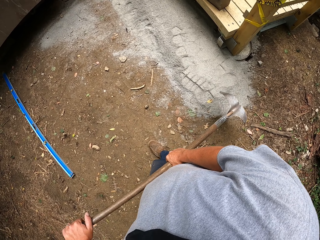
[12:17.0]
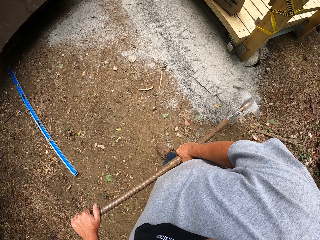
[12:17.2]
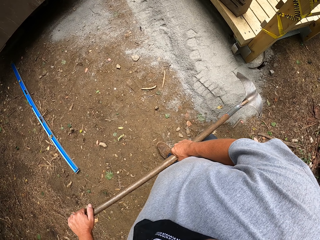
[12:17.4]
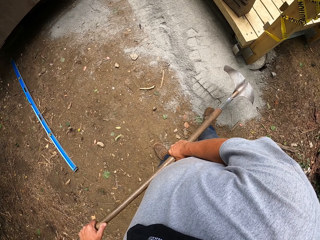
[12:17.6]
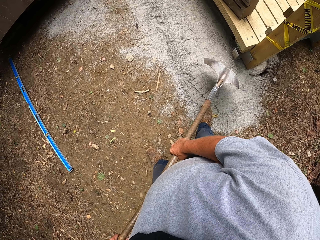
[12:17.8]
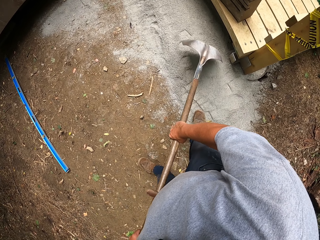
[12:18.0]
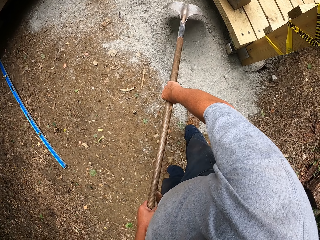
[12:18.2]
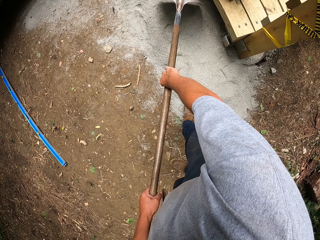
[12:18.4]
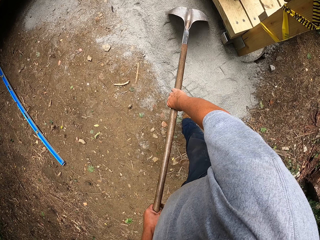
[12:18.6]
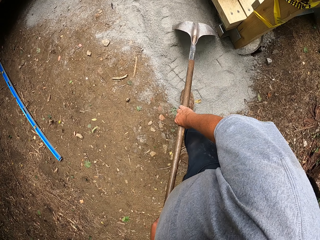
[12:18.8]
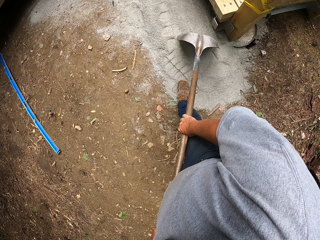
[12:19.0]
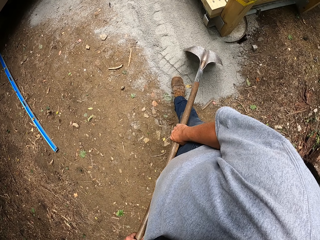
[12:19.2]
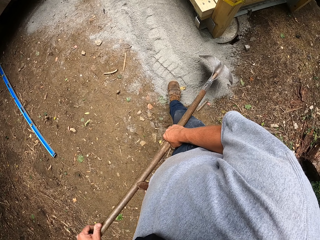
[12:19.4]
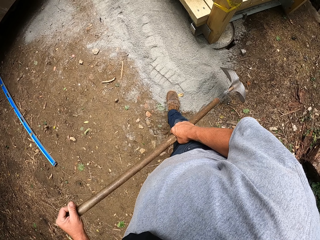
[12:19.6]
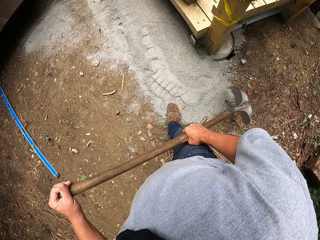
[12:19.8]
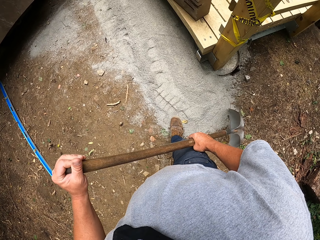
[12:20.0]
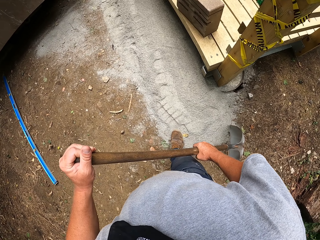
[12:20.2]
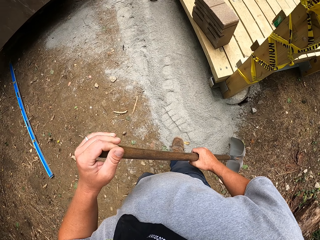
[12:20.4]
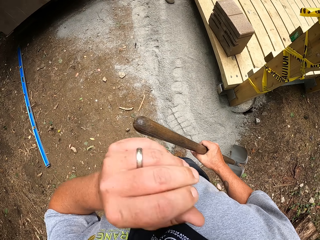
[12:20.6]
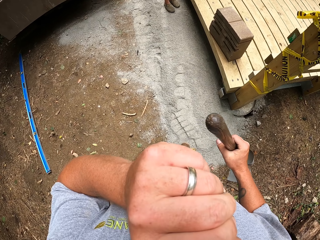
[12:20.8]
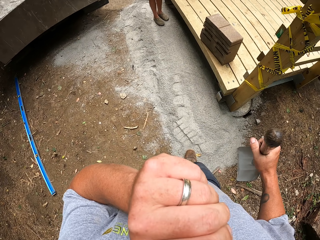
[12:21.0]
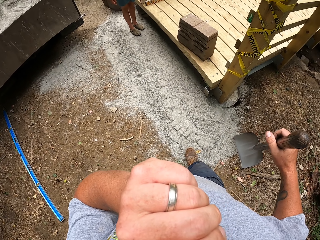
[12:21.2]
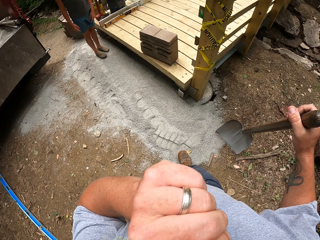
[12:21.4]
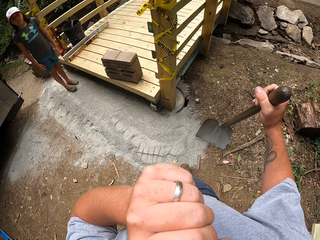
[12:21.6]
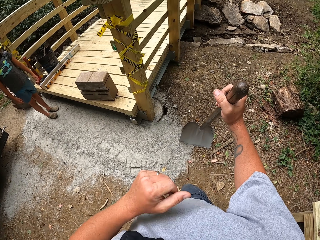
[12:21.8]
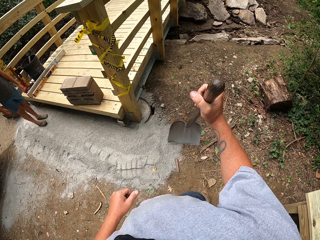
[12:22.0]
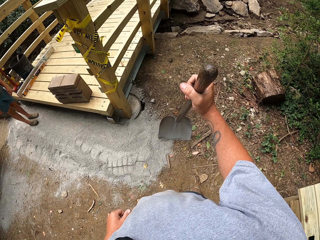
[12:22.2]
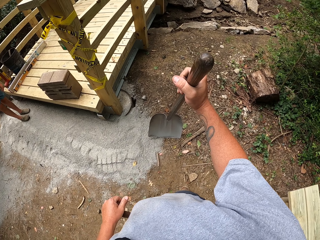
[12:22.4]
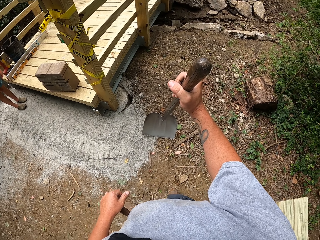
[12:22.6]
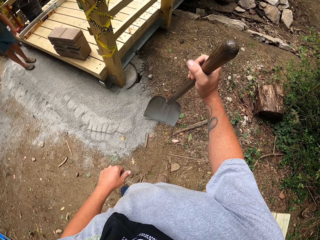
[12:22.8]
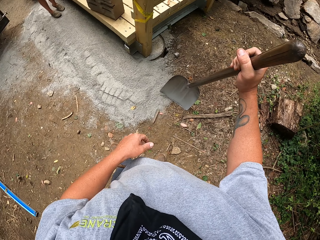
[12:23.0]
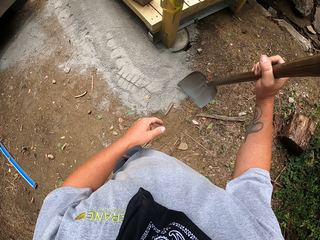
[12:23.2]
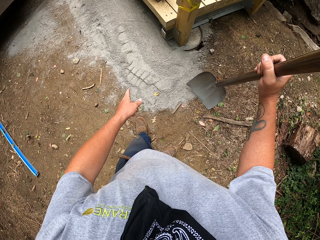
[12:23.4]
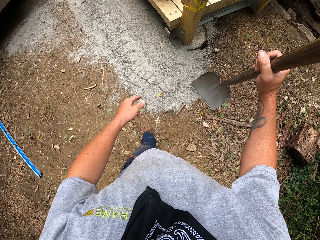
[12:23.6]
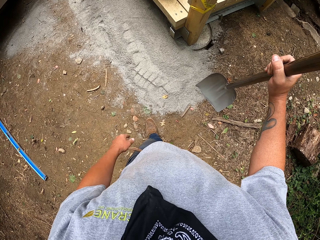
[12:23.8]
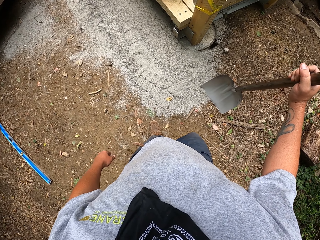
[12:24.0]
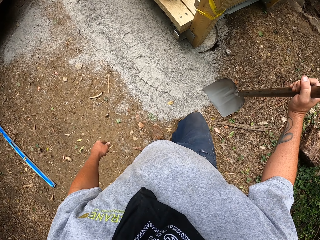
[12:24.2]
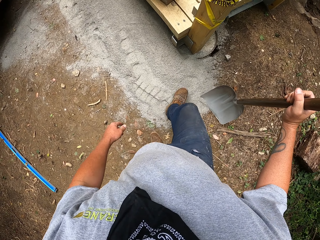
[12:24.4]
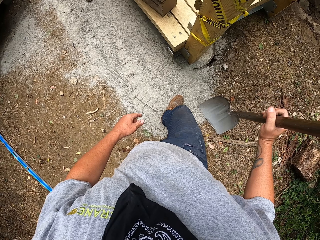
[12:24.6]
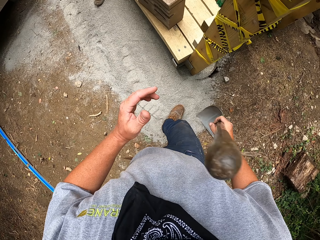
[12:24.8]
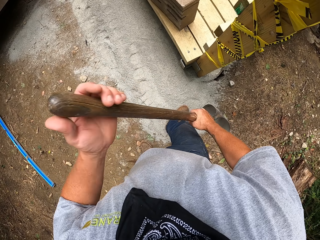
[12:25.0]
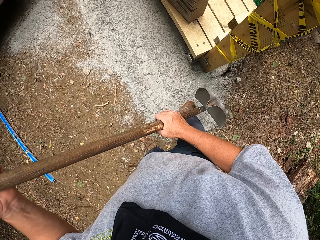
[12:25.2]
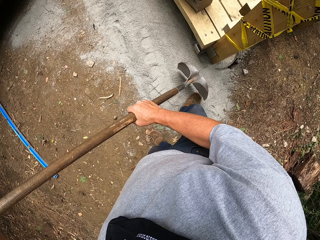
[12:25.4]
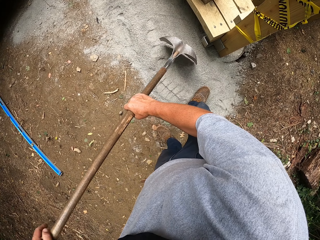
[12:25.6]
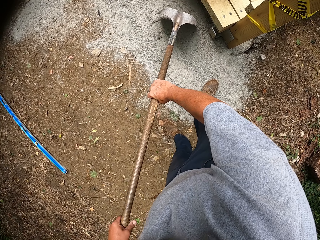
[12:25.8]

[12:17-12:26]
The camera wearer spreads out sand with the spade. They rub their face. They move backward. They step on the sand to flatten it.

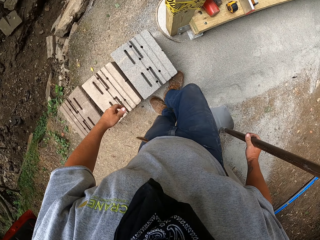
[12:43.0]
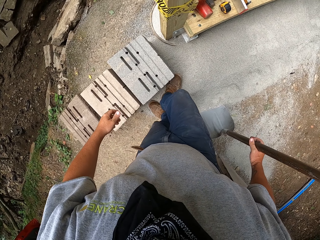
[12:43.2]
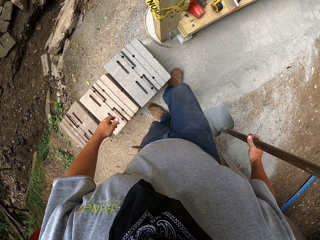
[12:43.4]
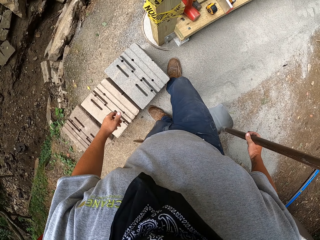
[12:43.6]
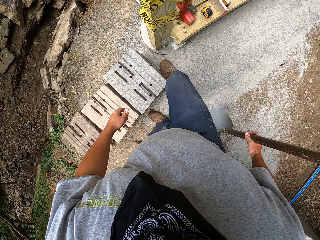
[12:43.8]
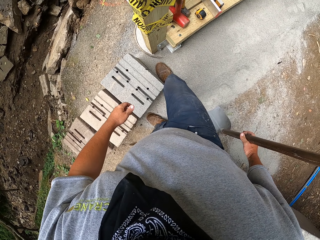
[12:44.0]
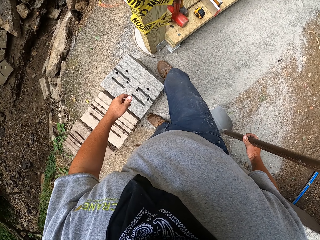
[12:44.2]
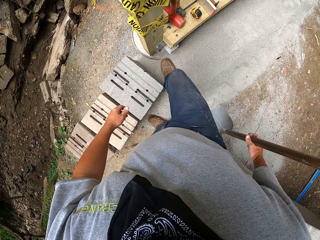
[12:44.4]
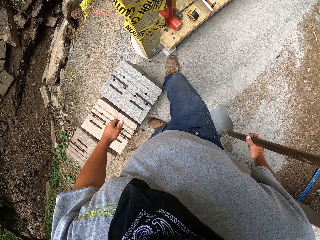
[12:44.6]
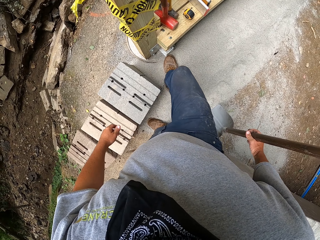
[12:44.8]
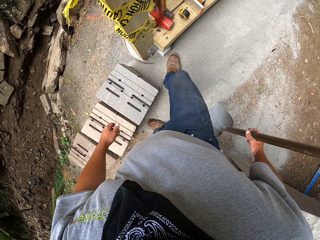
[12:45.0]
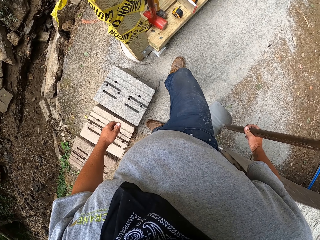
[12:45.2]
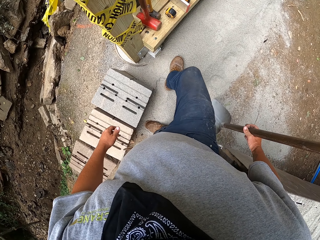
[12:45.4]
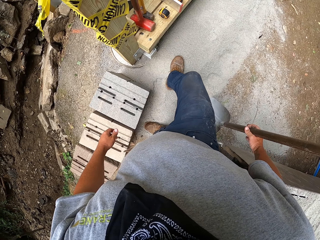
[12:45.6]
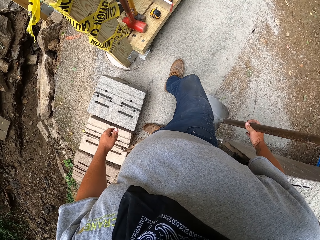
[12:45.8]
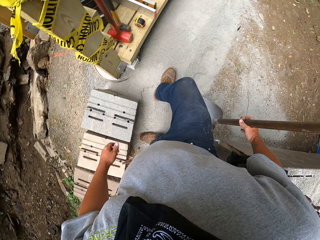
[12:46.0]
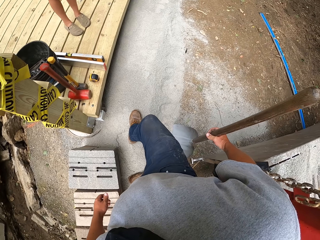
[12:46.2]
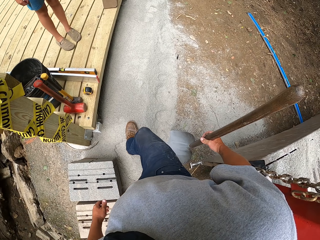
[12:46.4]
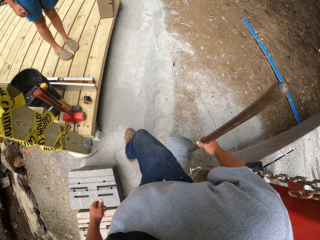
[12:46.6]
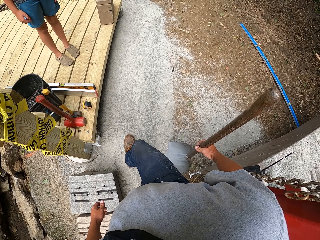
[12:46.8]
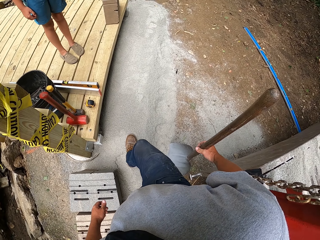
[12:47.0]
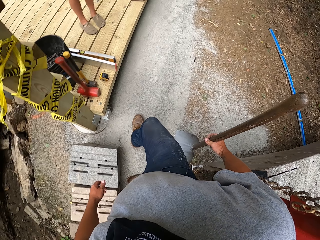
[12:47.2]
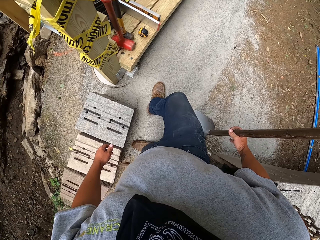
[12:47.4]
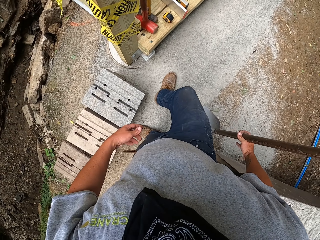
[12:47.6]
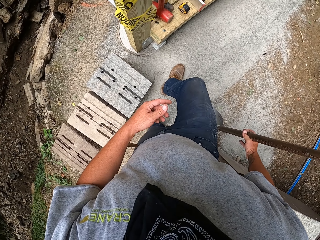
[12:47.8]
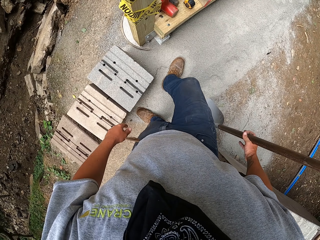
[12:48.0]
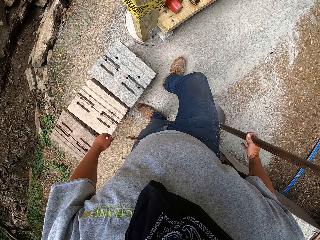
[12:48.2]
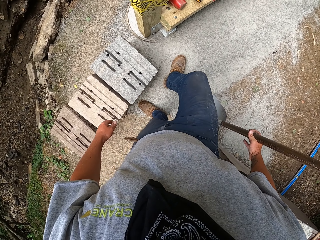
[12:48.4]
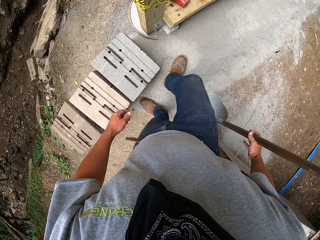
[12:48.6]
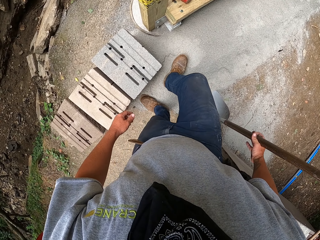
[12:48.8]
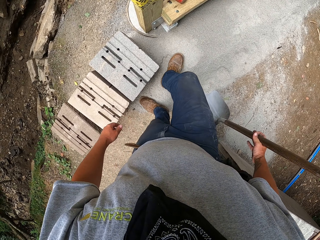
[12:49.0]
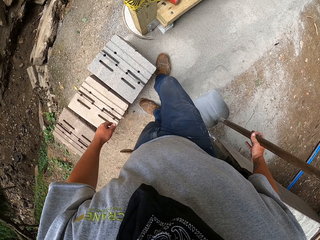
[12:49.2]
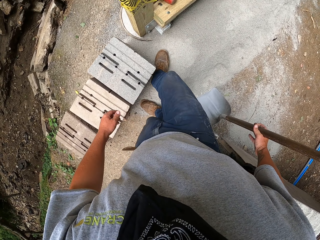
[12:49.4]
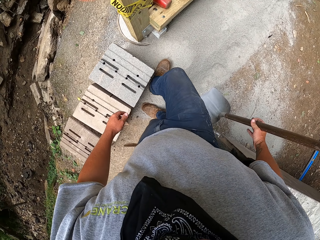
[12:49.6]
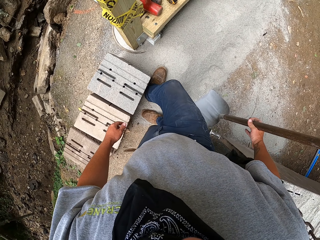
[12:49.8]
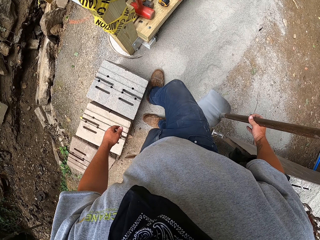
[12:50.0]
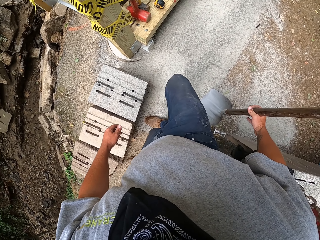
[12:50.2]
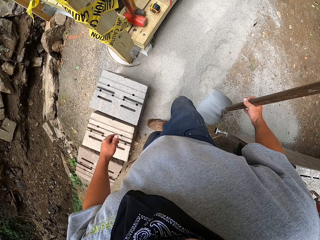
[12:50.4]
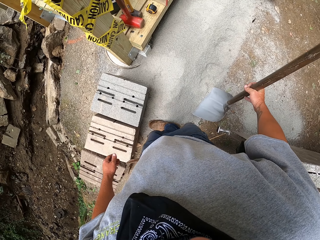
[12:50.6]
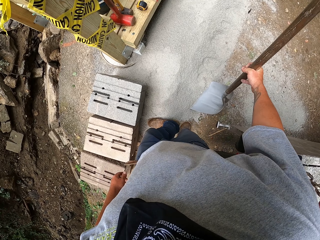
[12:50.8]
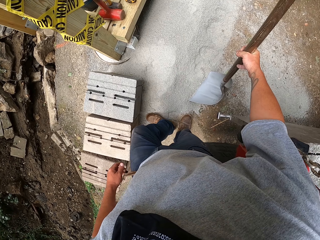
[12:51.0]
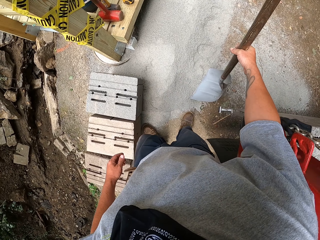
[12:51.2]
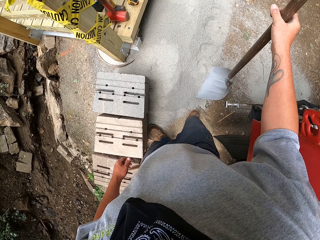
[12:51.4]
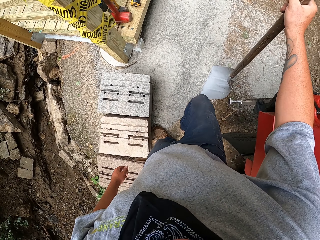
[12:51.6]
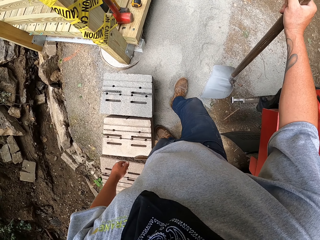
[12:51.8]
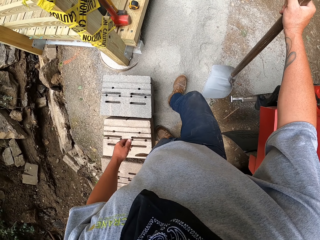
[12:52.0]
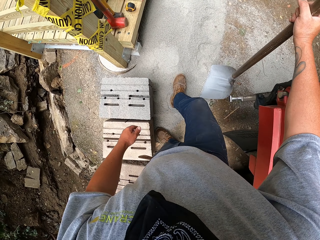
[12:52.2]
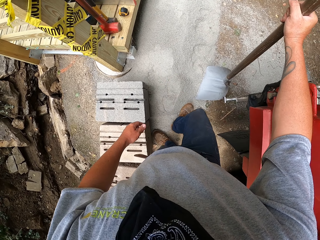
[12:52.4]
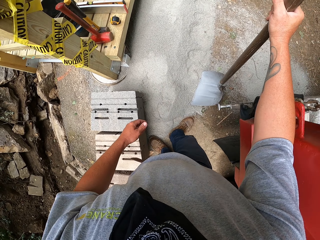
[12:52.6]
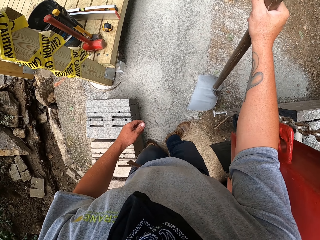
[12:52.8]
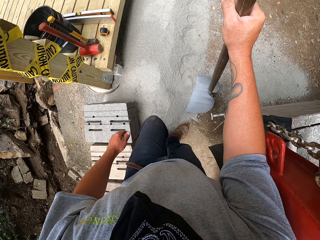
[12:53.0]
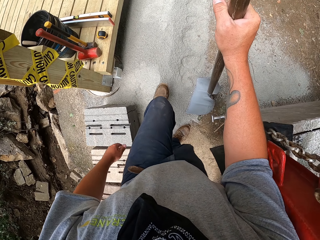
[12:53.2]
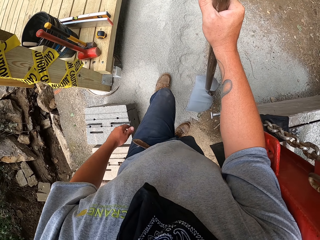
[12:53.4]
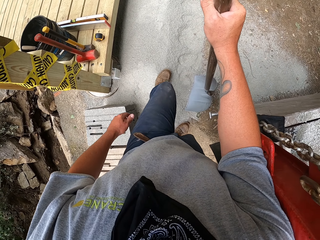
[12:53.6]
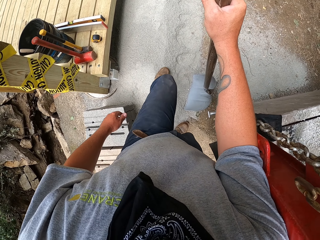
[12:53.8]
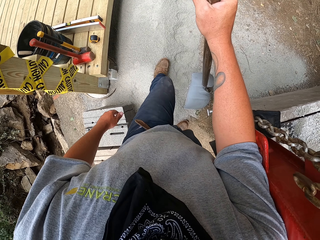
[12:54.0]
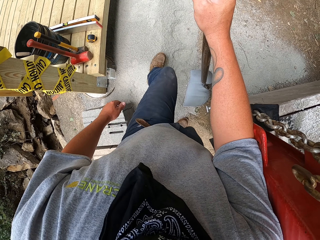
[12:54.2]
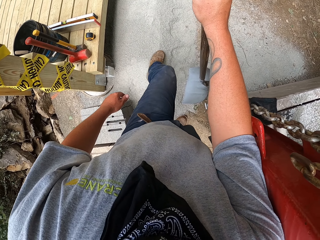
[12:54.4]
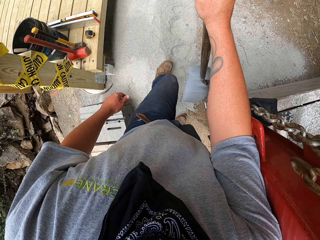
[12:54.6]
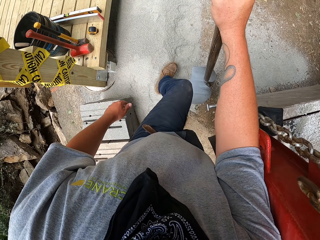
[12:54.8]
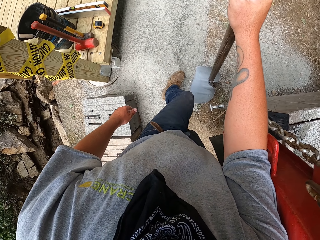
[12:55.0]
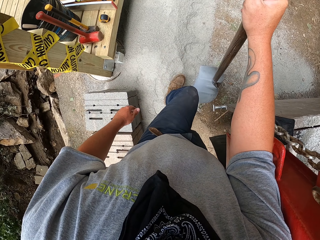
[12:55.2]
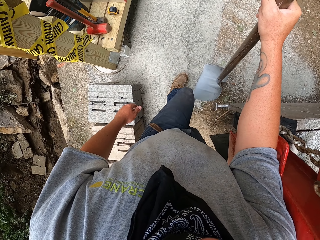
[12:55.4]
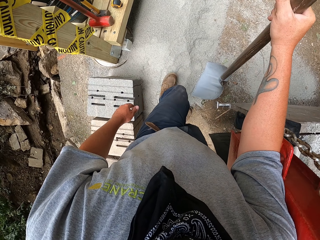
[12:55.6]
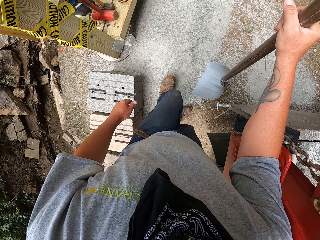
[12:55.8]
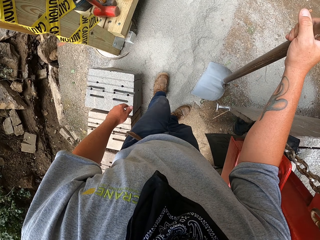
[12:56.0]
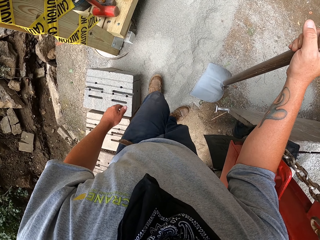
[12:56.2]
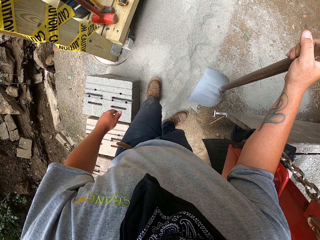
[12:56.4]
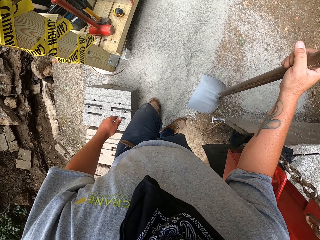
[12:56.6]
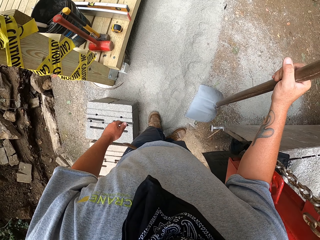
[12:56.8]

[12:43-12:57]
The camera wearer levels the cement with his legs.
